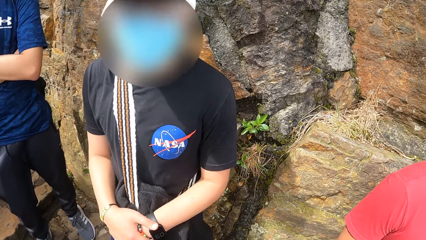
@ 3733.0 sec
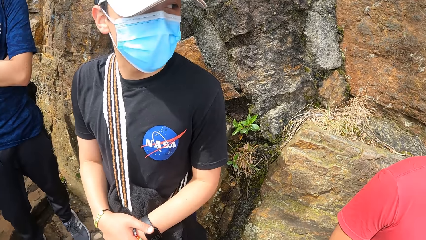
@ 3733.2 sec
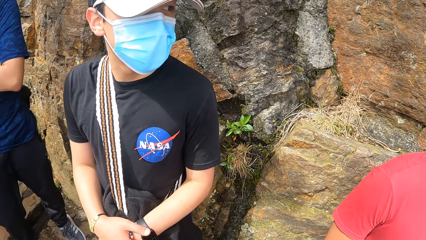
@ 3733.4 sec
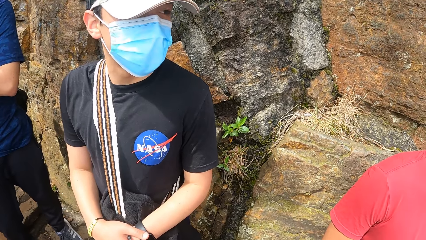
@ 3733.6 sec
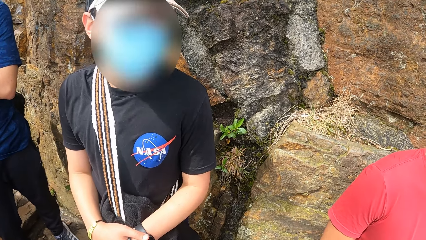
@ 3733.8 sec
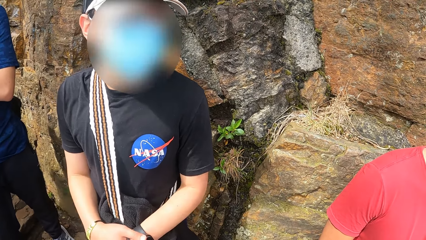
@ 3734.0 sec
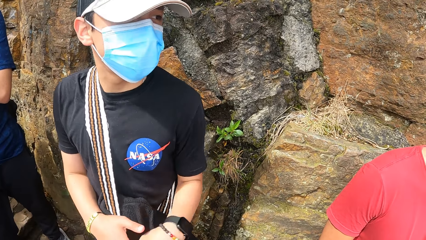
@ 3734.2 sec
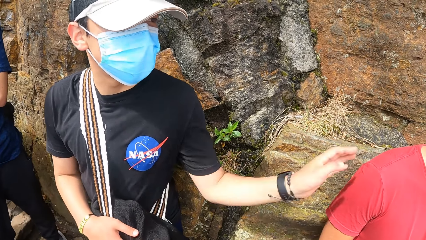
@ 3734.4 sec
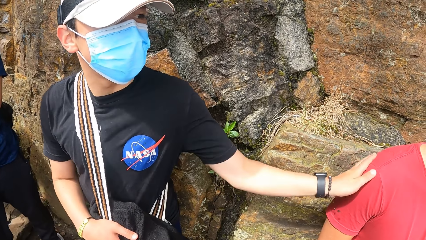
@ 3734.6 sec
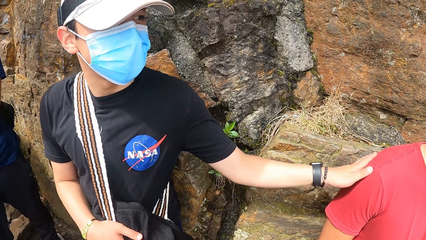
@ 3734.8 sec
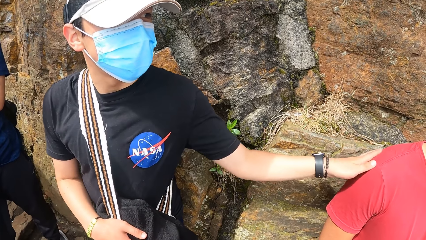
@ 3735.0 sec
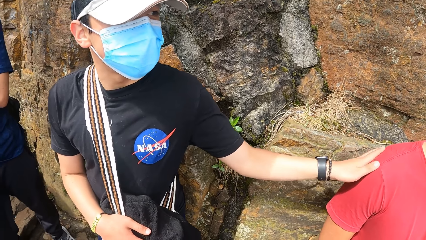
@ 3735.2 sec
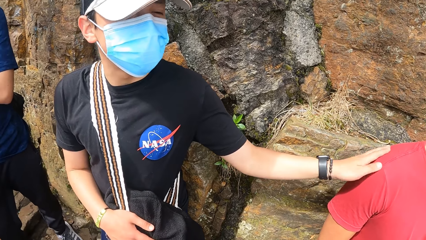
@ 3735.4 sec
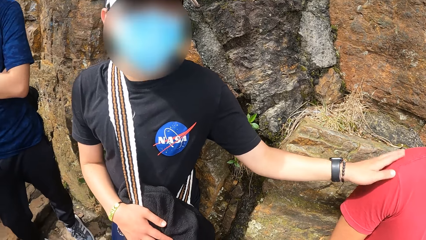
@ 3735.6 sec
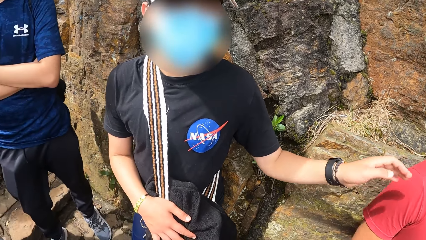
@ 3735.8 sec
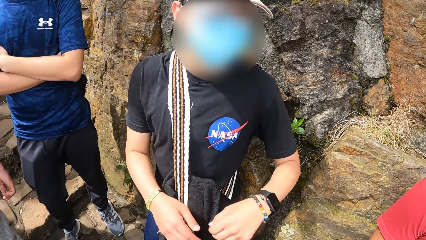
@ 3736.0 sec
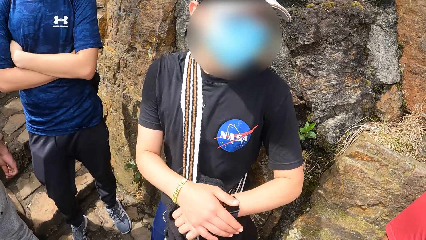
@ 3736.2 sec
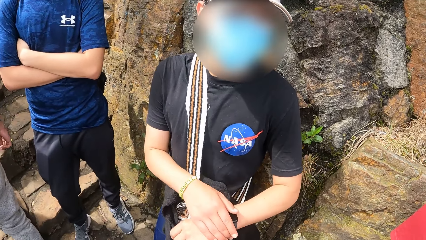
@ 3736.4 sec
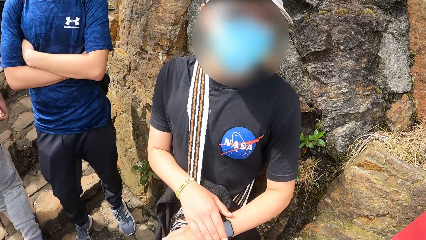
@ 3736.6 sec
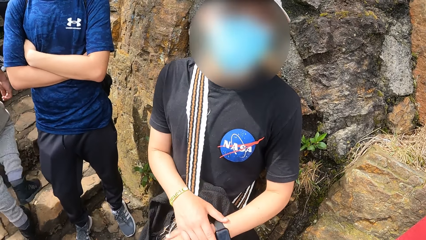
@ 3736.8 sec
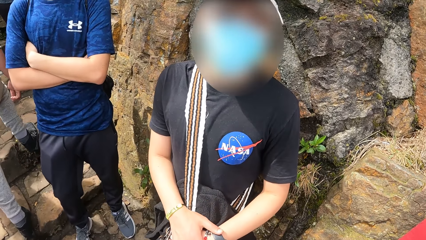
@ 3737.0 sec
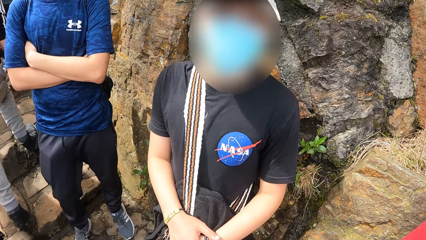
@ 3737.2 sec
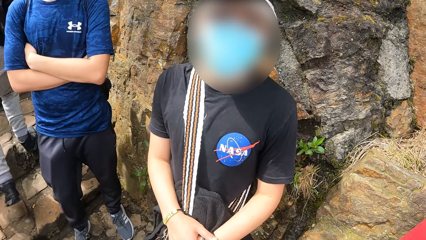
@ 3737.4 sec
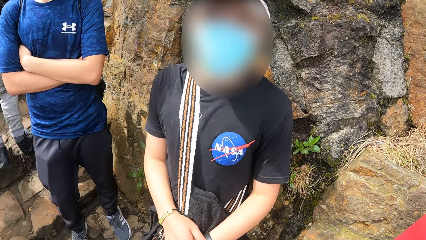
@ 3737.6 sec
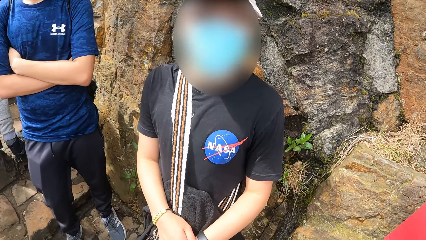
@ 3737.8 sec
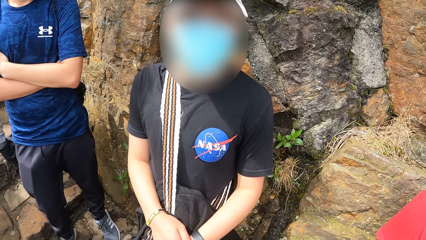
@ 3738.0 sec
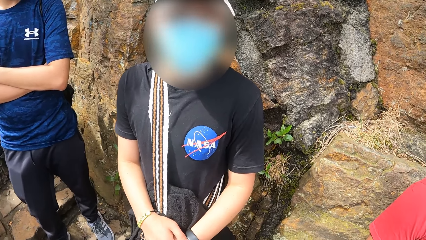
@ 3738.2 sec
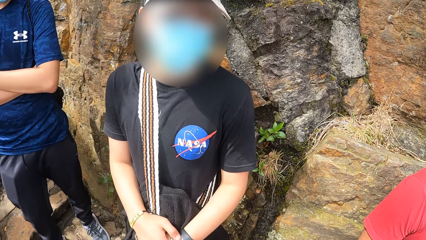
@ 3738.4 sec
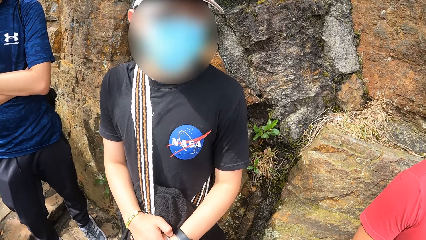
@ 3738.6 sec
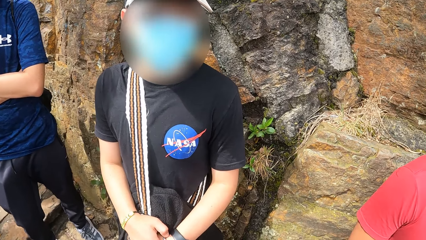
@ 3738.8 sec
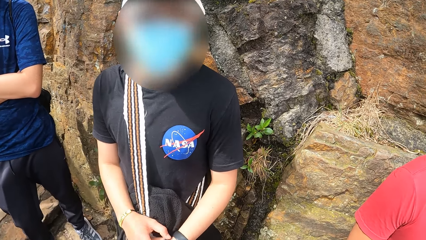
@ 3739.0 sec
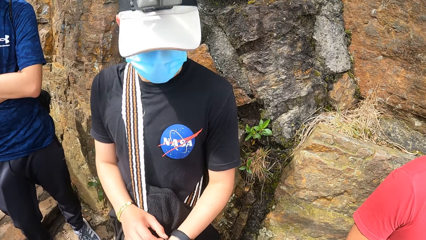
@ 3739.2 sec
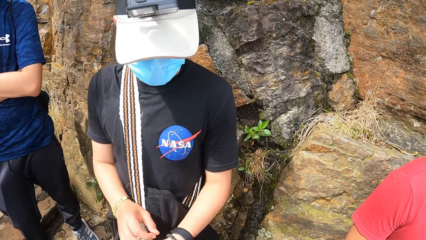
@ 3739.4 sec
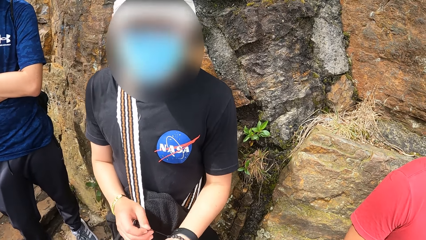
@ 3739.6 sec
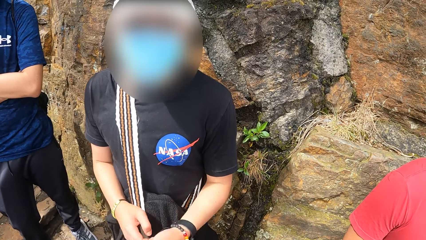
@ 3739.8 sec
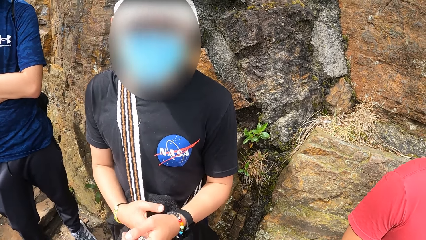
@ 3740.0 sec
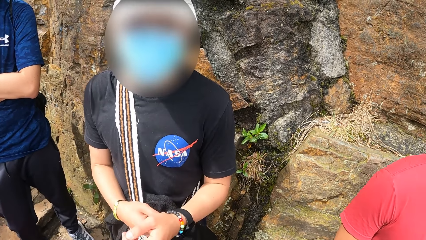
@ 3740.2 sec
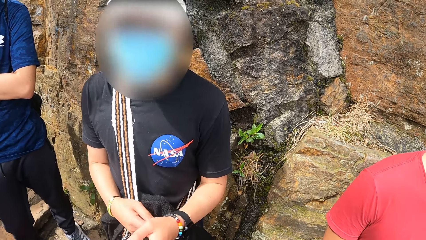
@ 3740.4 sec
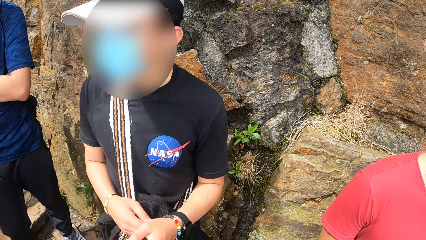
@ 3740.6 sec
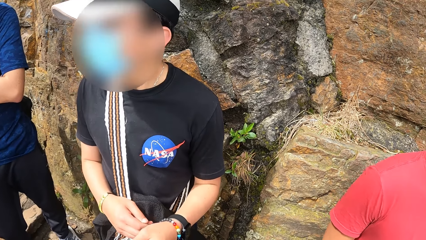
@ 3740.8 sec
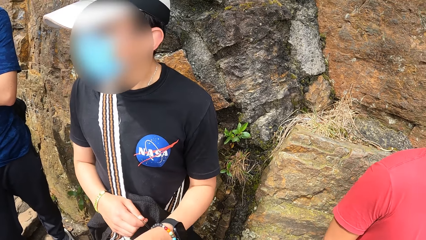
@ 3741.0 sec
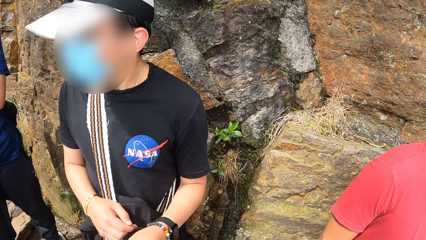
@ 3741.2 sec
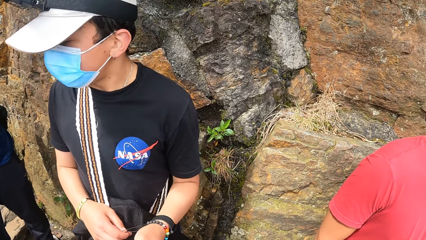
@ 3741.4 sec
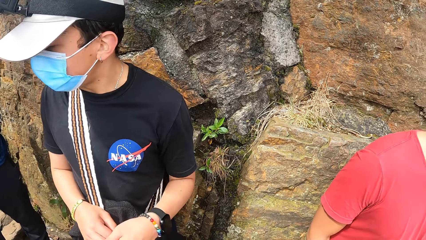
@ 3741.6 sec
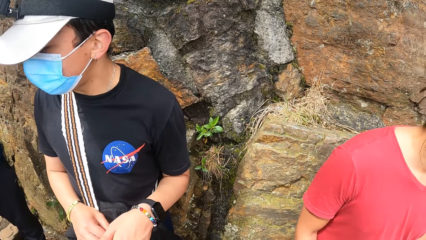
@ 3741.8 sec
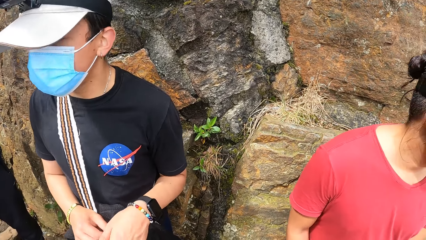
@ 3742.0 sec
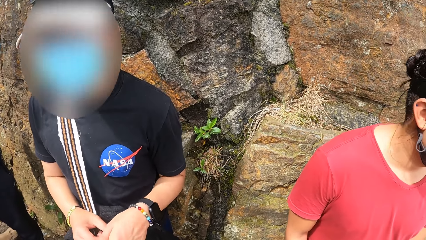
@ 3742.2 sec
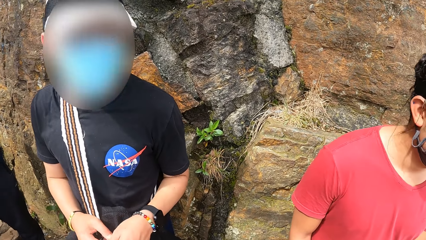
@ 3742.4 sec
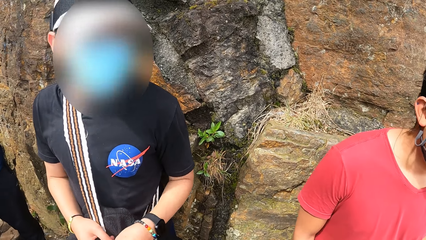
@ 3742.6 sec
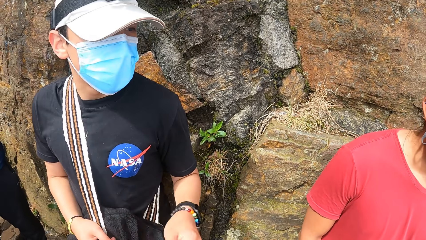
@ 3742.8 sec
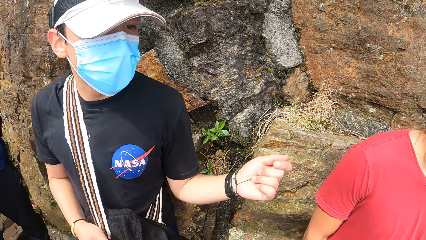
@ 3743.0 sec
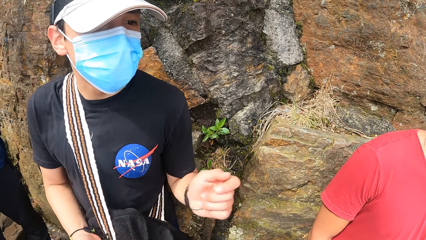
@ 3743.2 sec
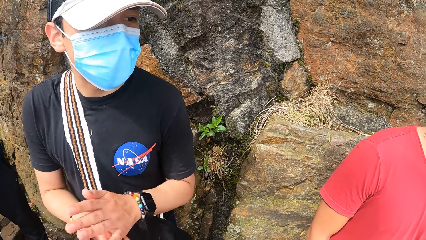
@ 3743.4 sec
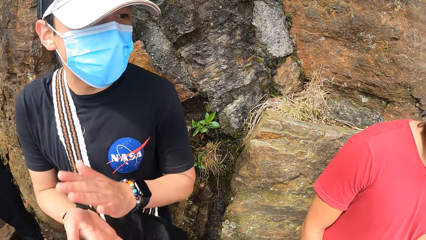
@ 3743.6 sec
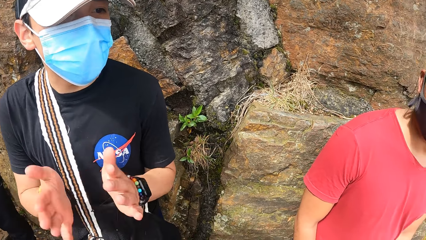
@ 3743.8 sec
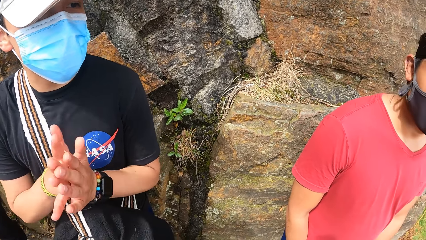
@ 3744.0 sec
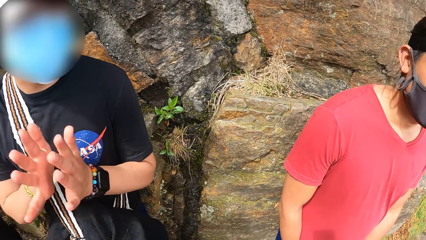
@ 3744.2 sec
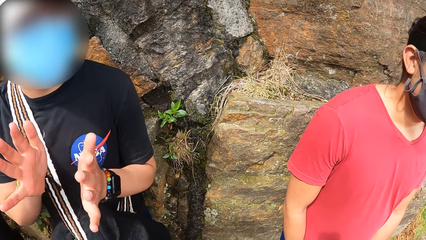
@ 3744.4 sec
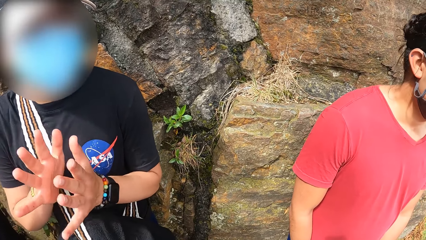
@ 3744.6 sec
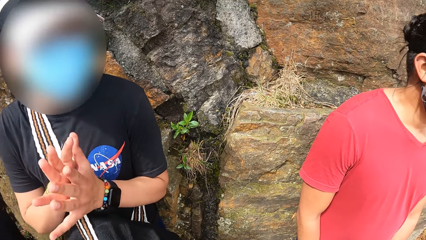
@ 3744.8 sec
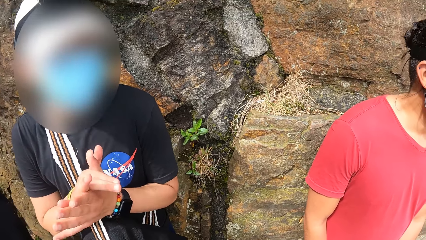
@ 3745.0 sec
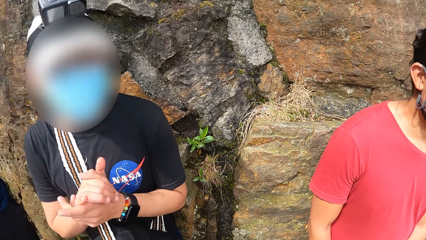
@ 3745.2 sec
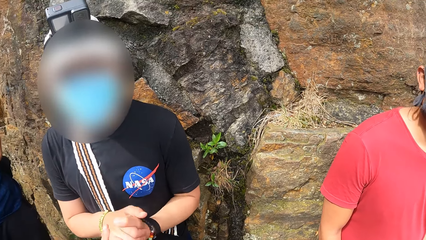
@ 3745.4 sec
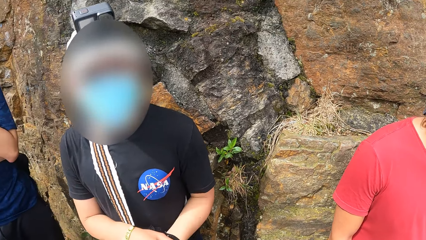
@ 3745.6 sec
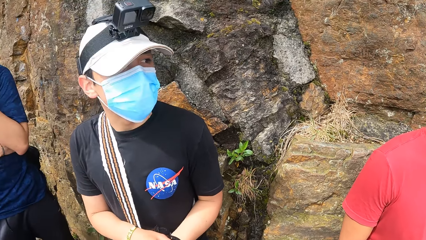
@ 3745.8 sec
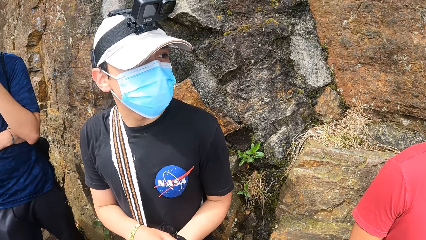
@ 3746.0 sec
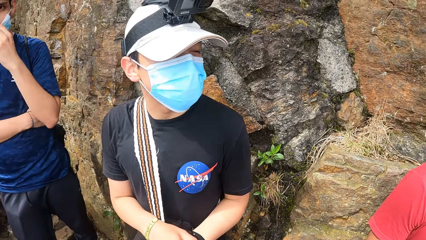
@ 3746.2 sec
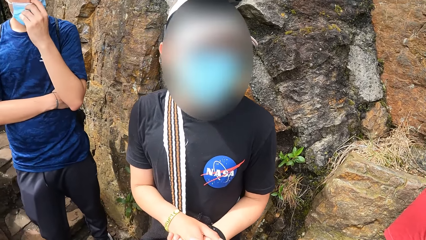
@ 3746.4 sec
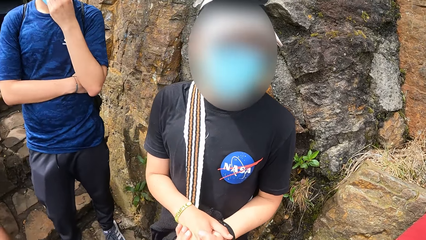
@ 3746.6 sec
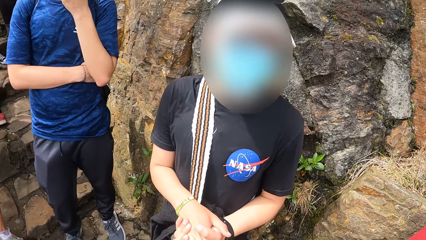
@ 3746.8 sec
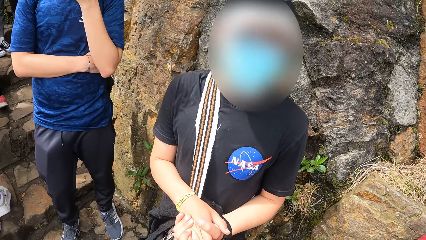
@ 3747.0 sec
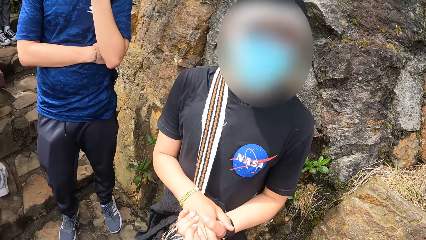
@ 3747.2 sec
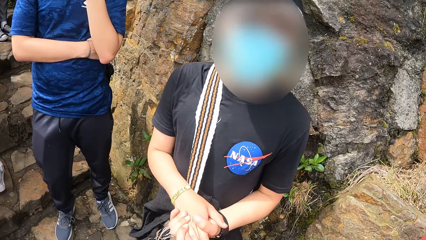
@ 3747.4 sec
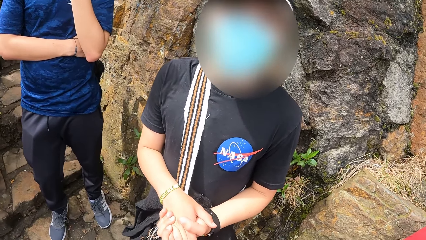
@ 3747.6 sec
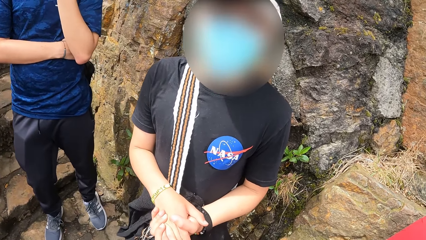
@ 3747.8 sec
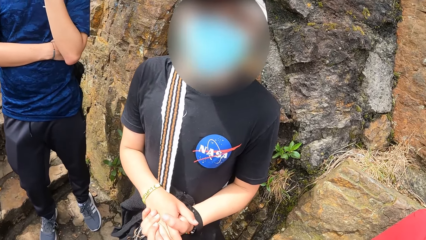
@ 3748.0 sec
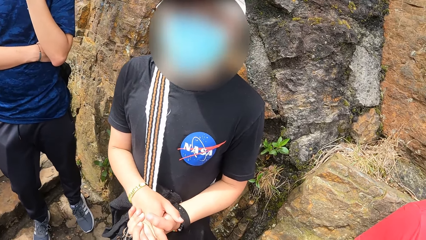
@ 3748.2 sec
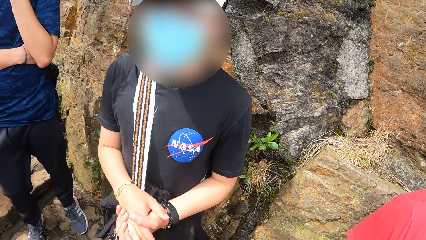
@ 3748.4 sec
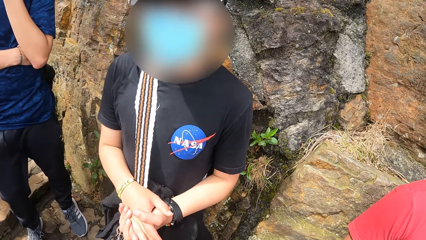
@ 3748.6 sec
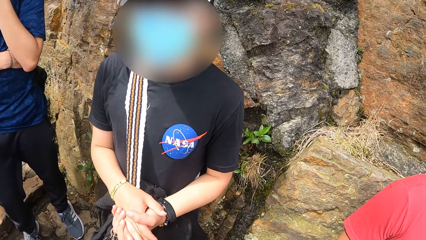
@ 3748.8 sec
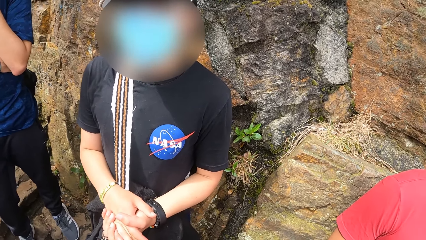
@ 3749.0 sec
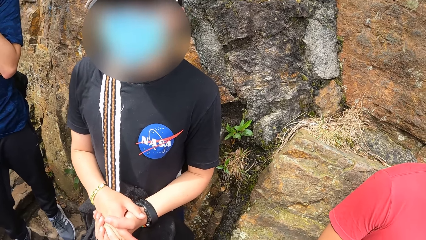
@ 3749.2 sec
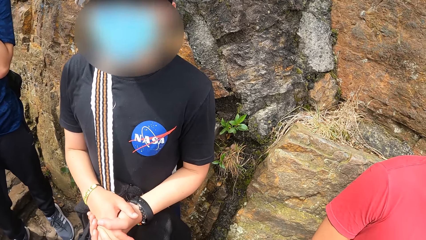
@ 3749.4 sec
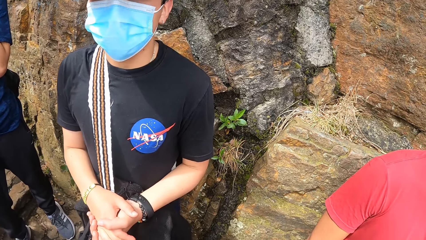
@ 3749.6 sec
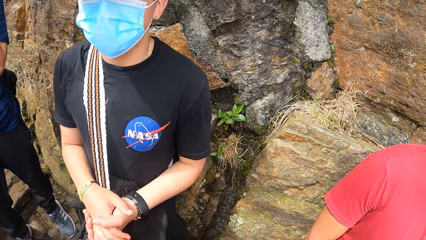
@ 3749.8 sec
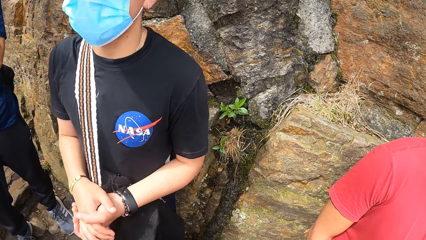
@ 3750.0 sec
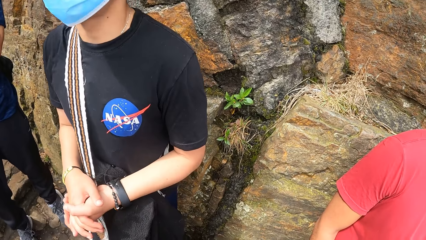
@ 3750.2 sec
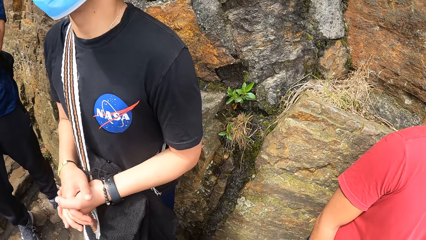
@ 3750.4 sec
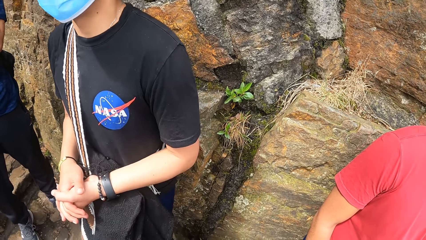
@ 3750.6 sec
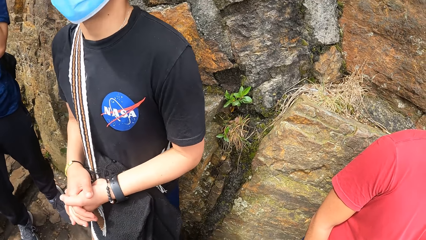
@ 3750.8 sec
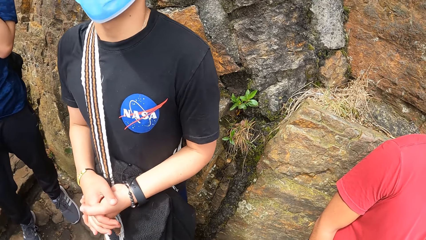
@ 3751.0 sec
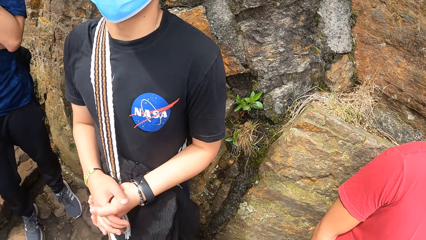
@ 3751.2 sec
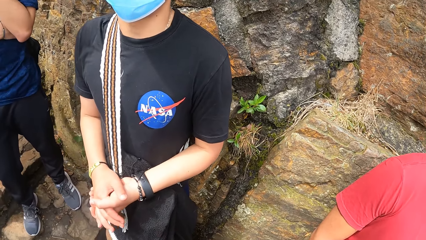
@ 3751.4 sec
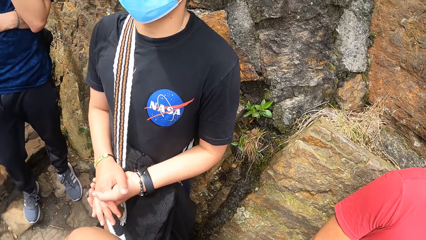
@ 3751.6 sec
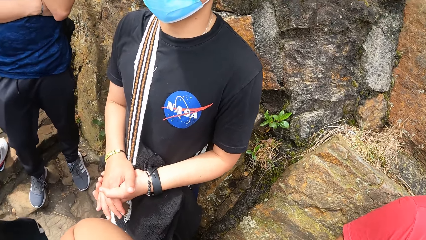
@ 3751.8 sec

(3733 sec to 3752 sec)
A man touches another man with his left hand. The first man holds the watch. The camera wearer looks at the first man. The first man moves the hand, claps both hands together and folds the hands together. The camera wearer looks at the first man.
